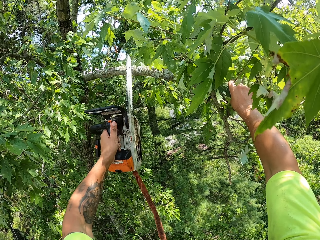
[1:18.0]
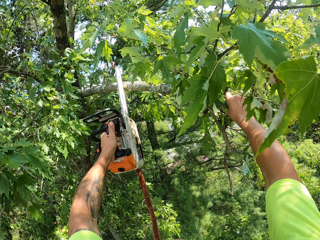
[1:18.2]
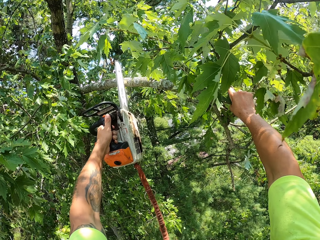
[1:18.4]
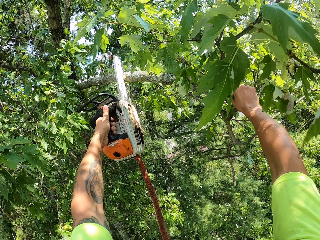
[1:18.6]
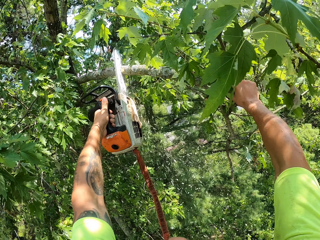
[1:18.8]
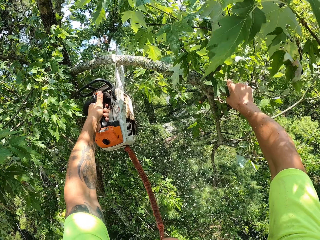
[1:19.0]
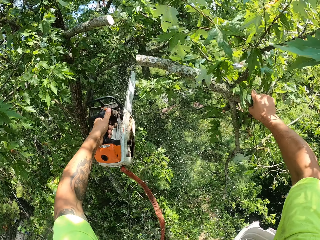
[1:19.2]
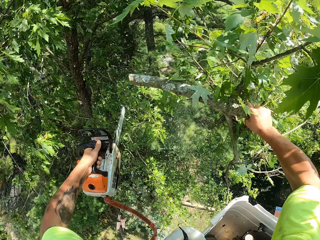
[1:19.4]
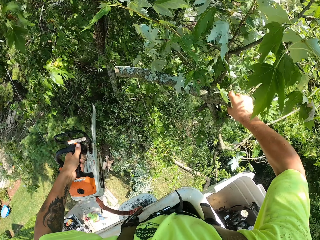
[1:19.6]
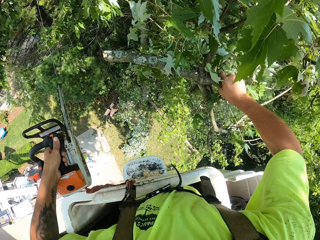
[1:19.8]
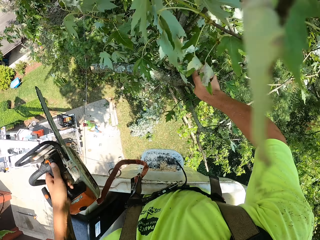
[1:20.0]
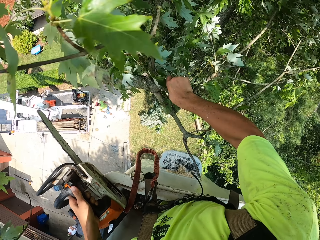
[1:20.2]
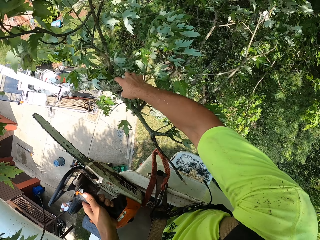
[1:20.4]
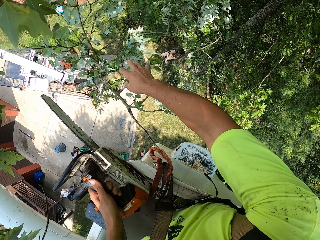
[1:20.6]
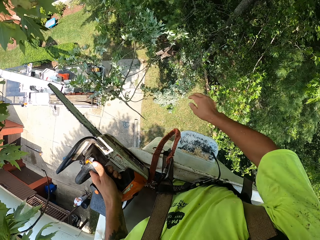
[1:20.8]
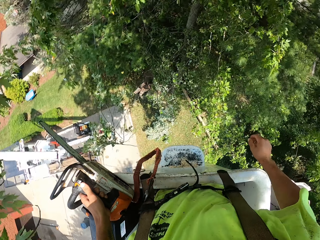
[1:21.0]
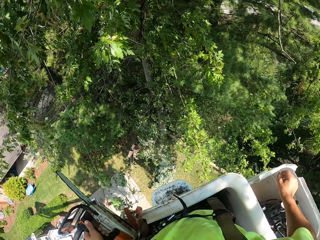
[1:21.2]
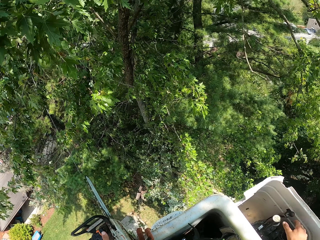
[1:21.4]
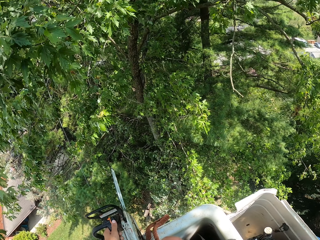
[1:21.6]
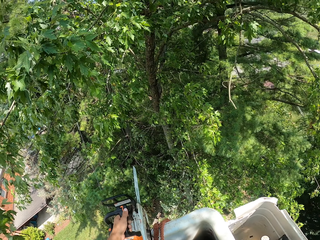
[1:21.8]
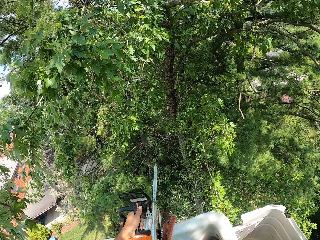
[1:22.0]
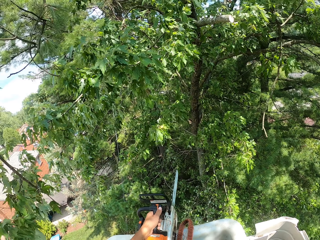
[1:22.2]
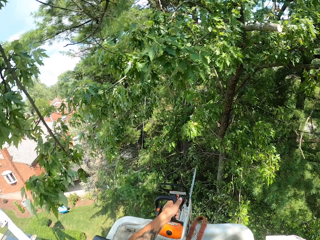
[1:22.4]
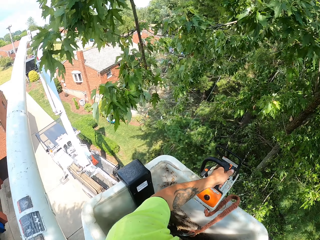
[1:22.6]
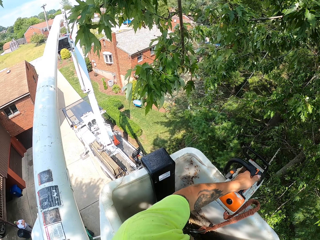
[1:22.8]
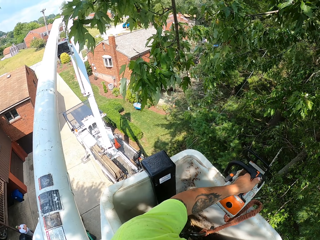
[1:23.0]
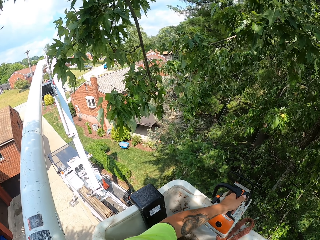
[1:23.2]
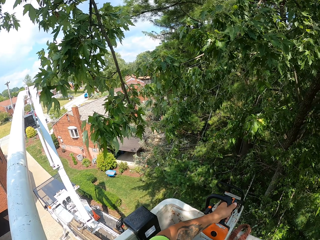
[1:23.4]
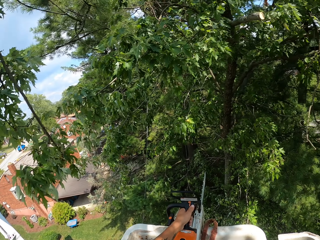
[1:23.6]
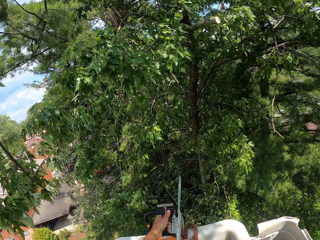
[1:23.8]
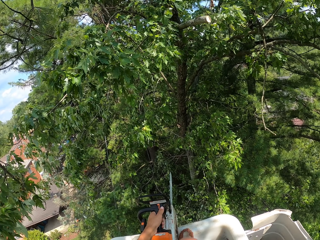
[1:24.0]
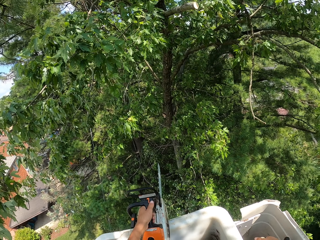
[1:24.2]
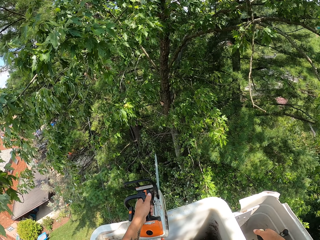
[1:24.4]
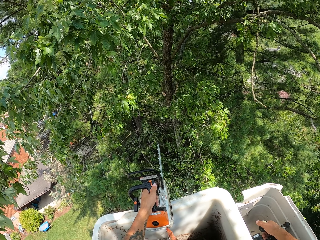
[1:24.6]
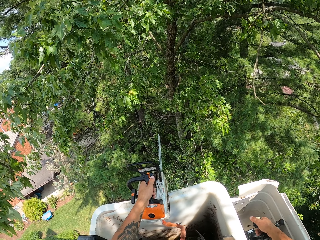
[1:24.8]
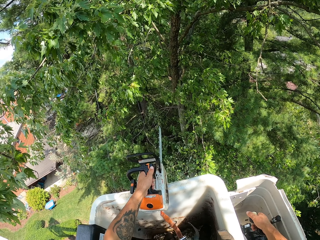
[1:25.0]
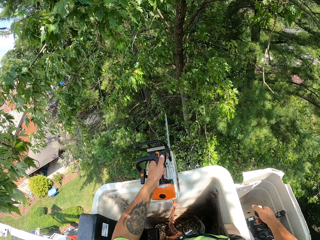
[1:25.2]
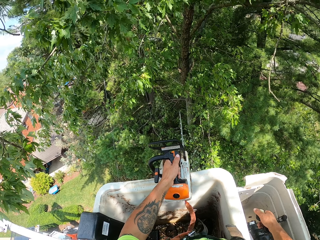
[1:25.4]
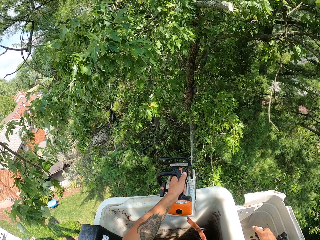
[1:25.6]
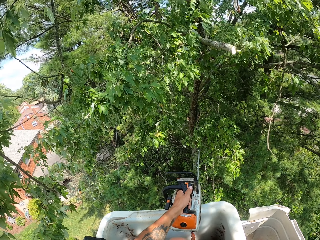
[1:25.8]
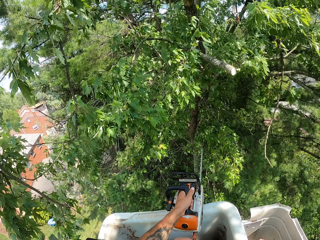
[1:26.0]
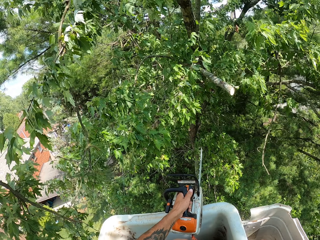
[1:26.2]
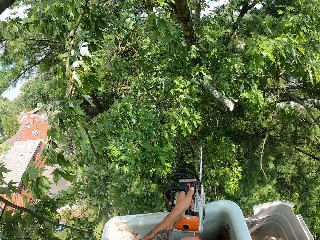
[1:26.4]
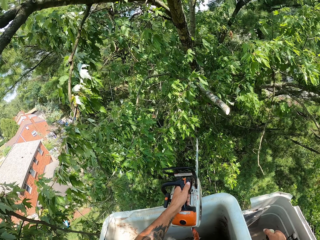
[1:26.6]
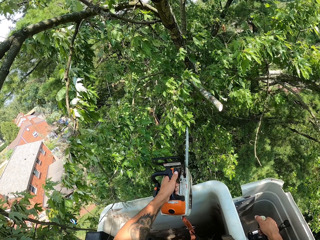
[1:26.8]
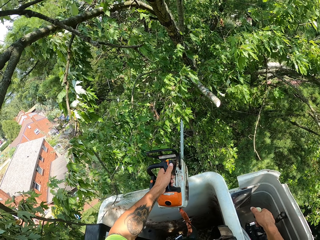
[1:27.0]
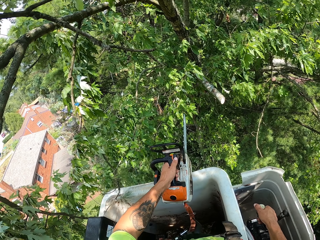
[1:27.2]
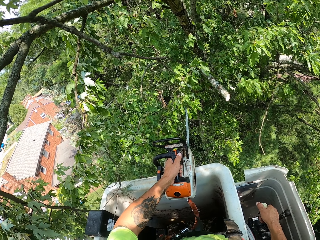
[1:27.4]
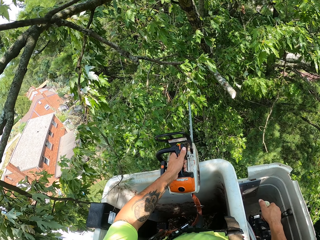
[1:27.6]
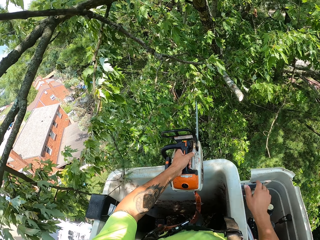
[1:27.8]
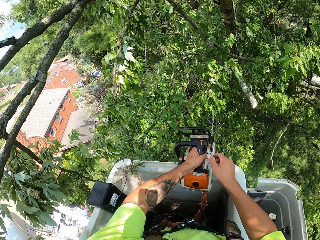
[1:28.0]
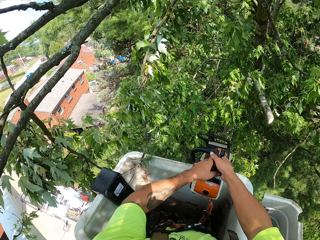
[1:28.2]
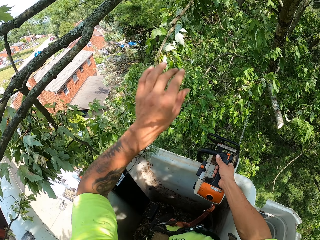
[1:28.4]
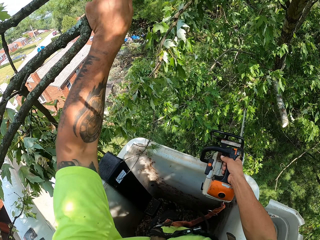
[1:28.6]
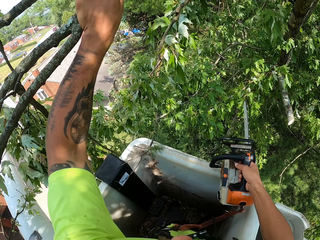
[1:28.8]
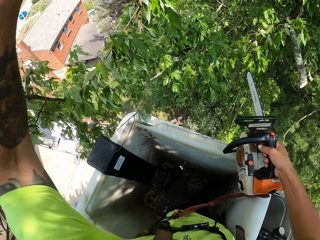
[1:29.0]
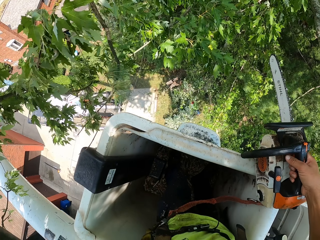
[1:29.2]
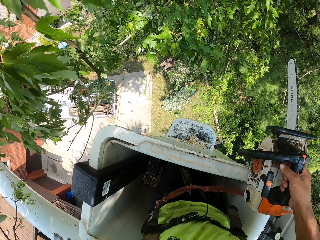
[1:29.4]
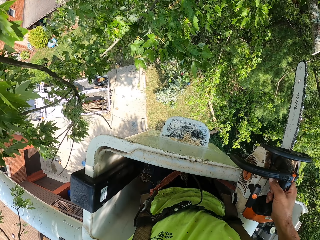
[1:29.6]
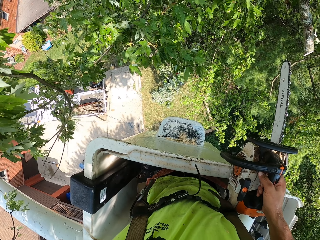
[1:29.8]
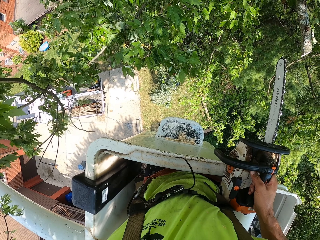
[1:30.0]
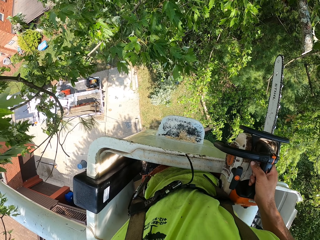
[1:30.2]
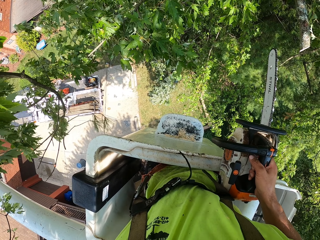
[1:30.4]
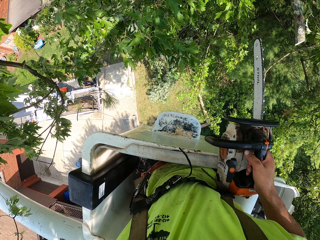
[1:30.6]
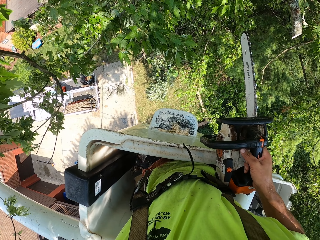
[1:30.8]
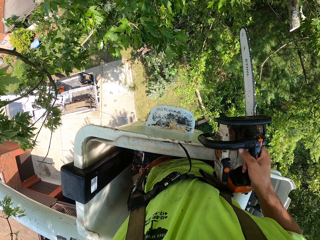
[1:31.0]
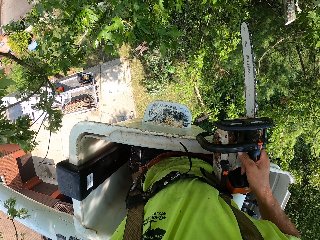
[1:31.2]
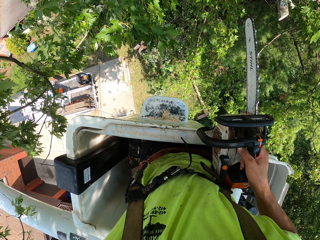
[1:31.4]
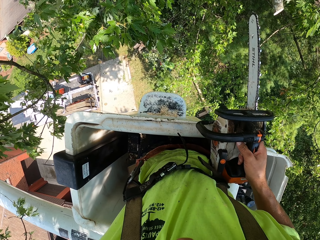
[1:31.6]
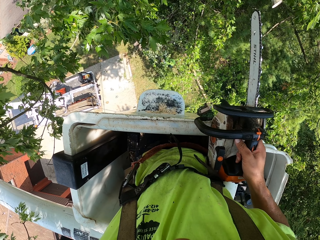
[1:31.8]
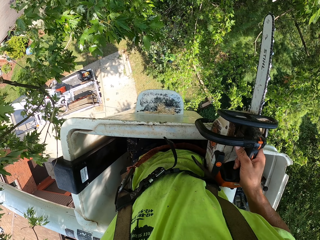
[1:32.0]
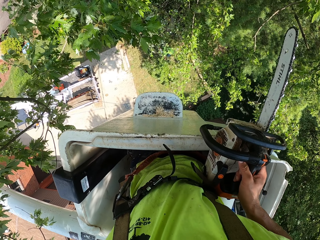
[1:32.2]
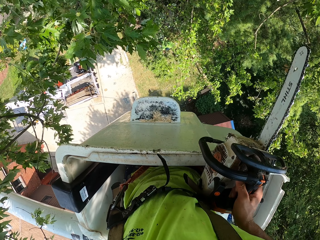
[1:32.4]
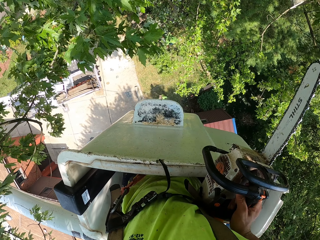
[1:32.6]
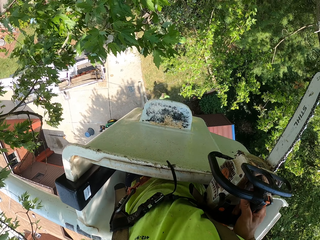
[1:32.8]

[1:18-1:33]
The camera wearer touches the tree branch. He holds the branch of the tree with his right hand. He cuts the branch of the tree with the chainsaw or power saw in his left hand. He throws the cut tree branch to the ground with his right hand. He operates the boom lift with his right hand. He adjusts something. He touches the power saw with his right hand. He holds the chainsaw with his right hand and holds the branch of the tree with his left hand. He touches the tree branch.

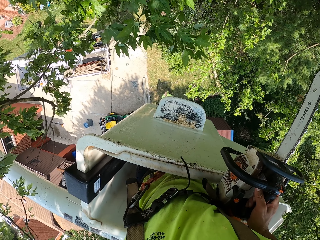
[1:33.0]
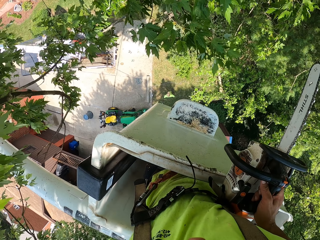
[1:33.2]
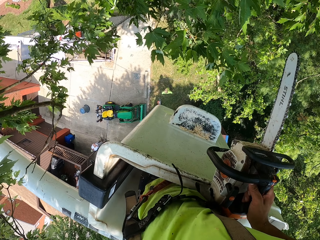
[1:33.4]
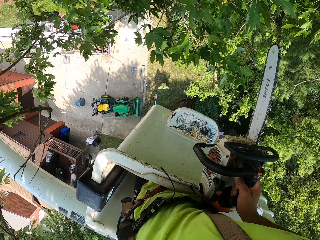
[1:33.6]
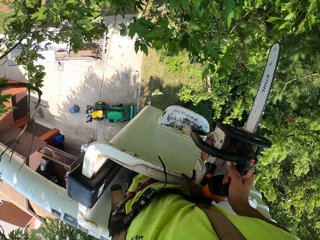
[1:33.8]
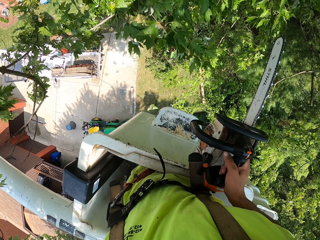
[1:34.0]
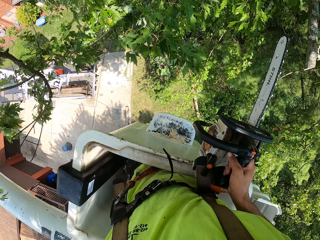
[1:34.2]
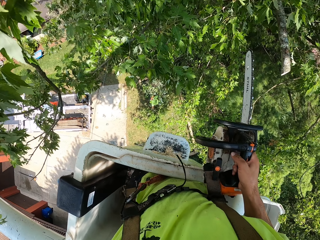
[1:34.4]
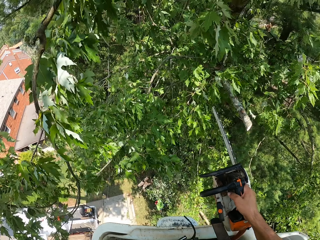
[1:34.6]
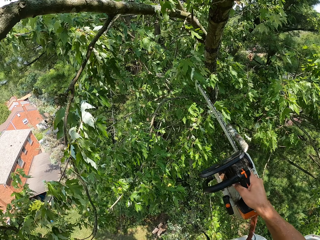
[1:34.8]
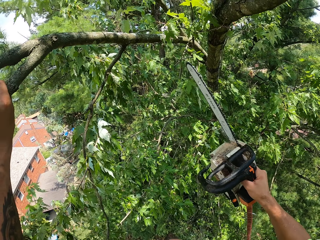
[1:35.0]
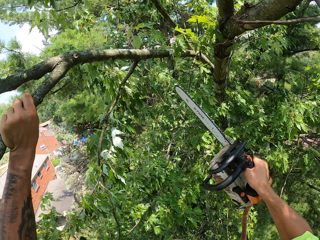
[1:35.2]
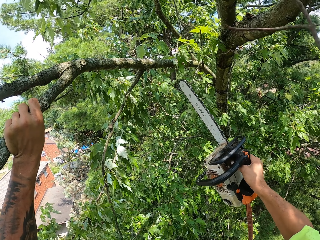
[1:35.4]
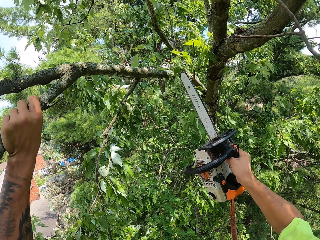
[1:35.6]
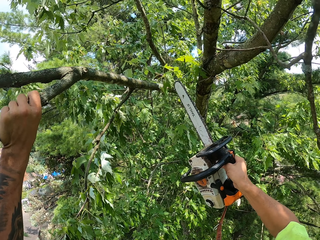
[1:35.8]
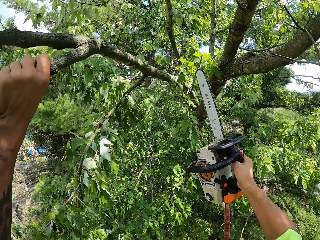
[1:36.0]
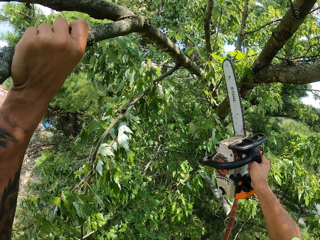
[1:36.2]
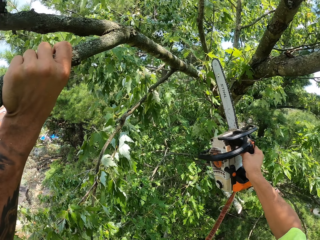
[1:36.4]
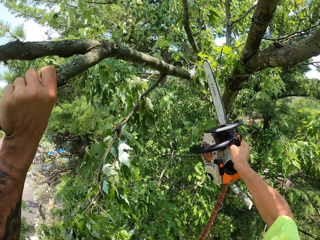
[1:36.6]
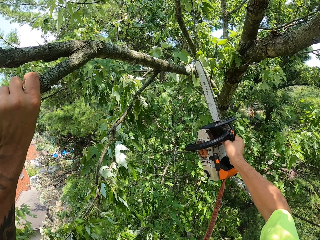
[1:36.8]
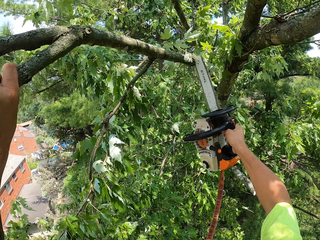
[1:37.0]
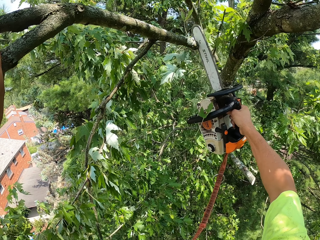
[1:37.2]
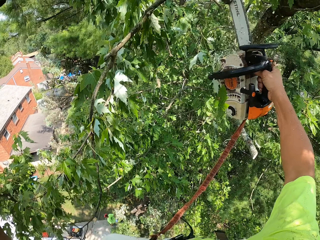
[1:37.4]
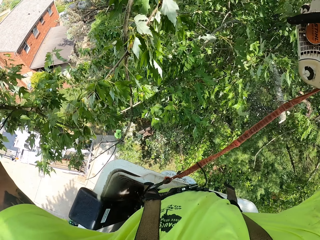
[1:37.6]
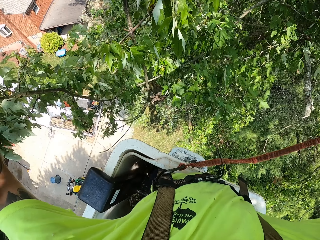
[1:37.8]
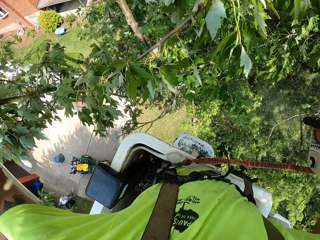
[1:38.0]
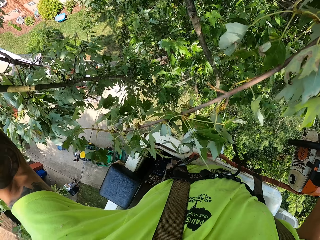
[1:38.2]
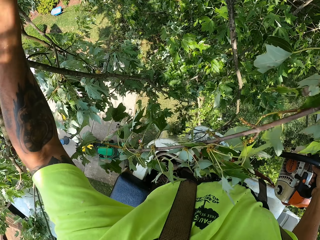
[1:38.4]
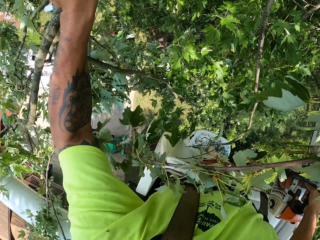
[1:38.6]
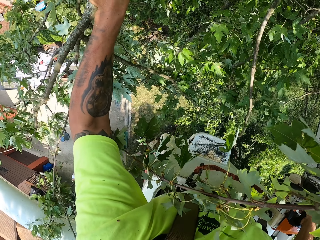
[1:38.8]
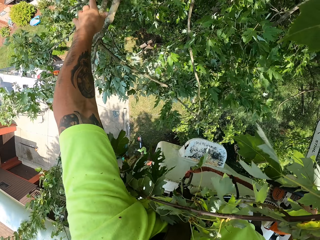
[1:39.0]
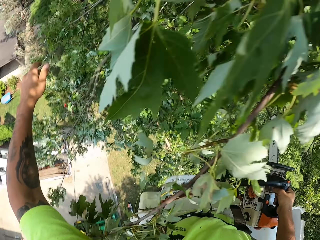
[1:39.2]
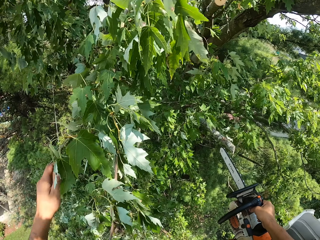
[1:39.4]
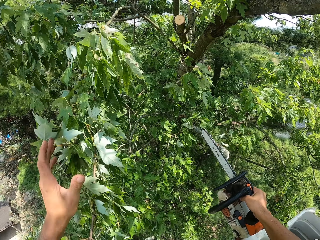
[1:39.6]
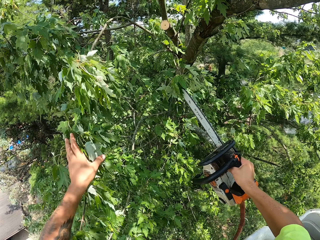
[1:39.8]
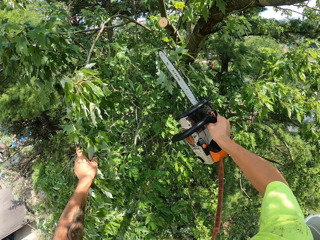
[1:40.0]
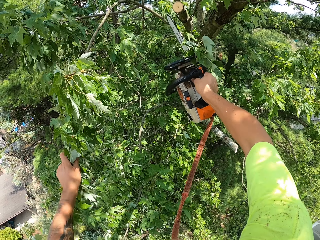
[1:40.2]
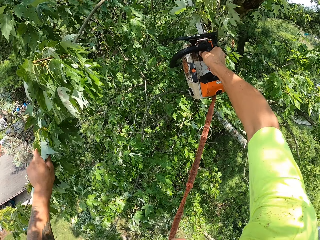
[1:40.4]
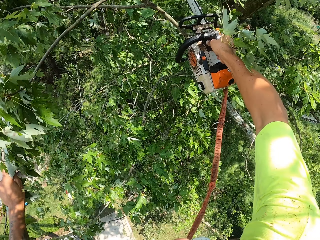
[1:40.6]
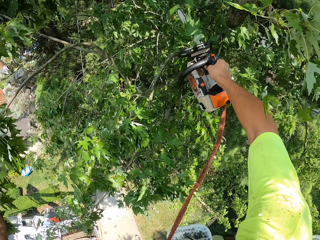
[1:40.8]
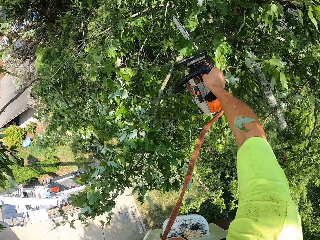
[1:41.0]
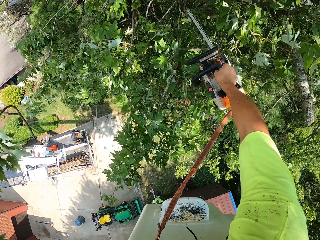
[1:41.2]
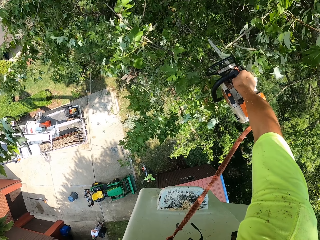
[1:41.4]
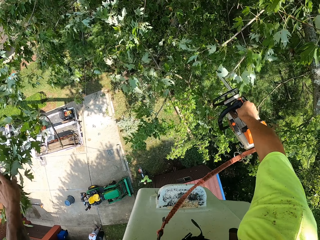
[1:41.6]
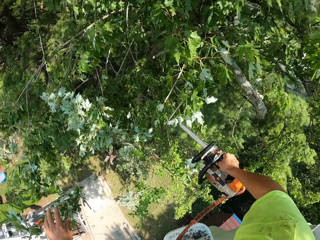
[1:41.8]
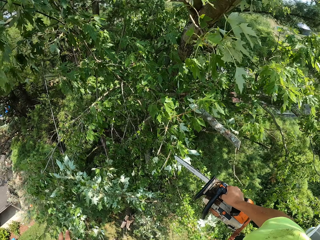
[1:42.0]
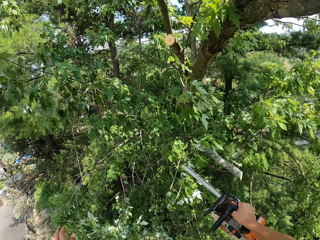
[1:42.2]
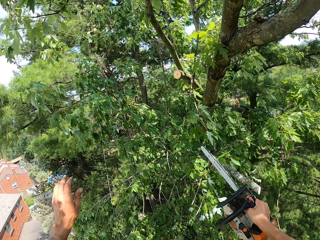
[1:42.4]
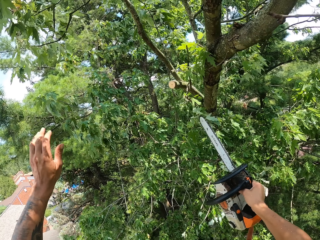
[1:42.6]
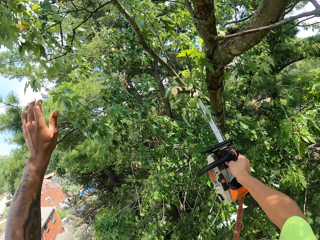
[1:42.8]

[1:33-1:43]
The camera wearer touches the tree branch. He cuts the branch of the tree with the chainsaw in his right hand. He throws the cut tree branch to the ground with his left hand. He touches the tree leaves. He cuts branches of the tree with the chainsaw in his right hand.
